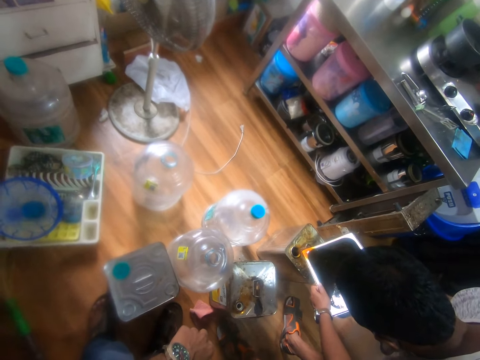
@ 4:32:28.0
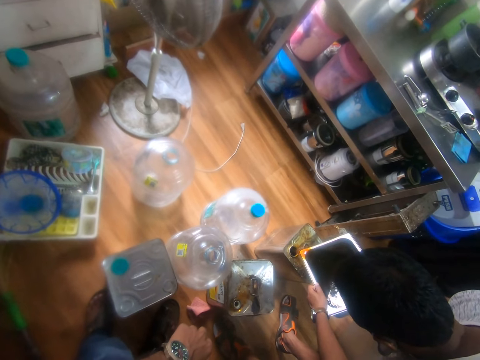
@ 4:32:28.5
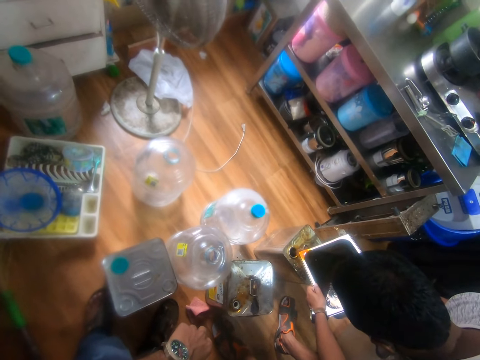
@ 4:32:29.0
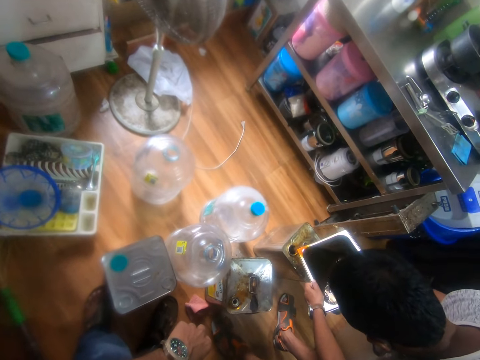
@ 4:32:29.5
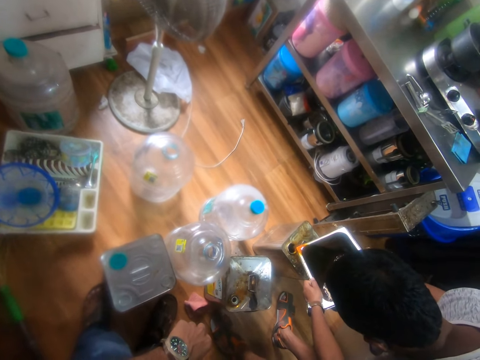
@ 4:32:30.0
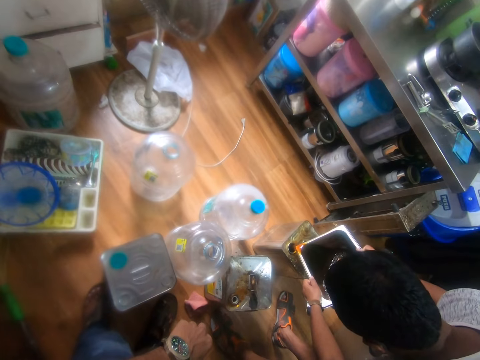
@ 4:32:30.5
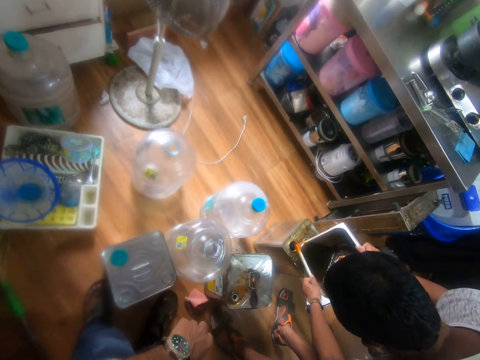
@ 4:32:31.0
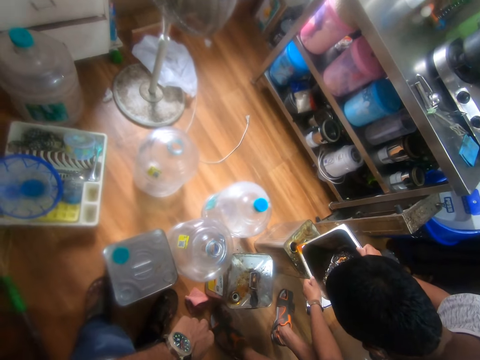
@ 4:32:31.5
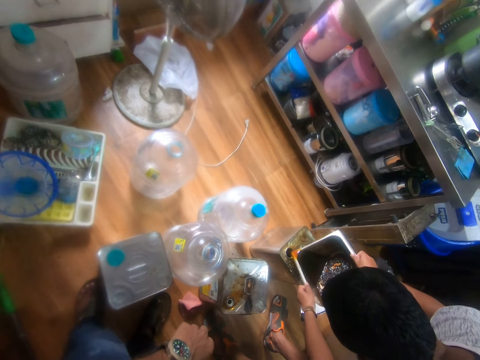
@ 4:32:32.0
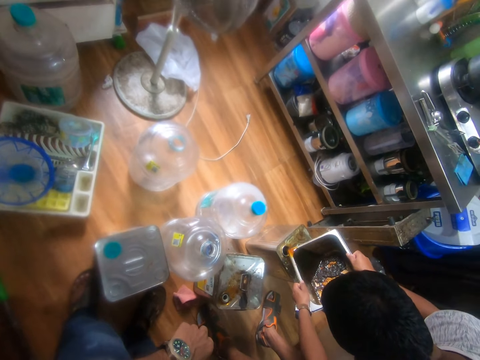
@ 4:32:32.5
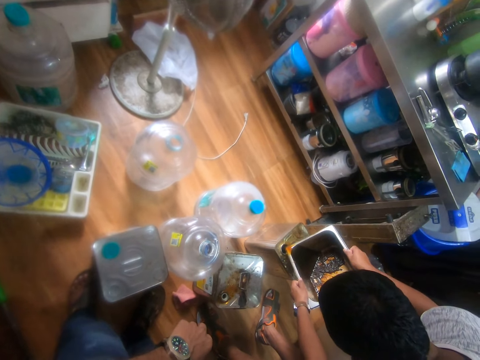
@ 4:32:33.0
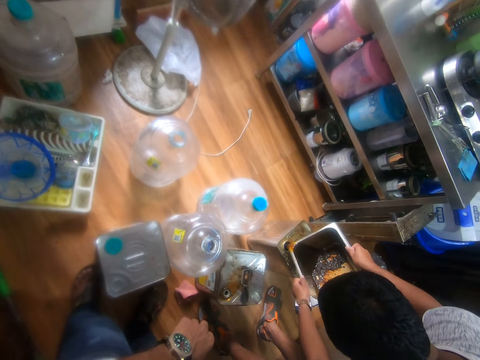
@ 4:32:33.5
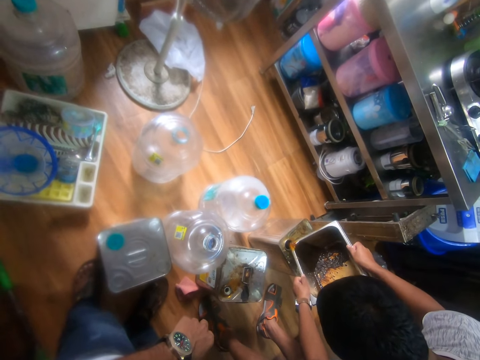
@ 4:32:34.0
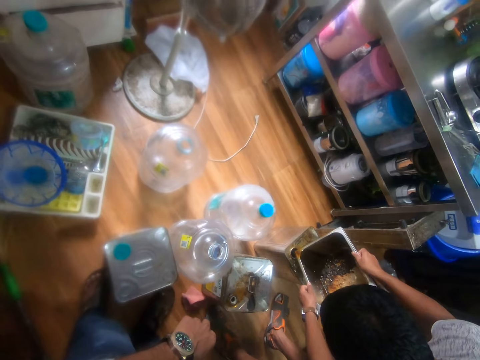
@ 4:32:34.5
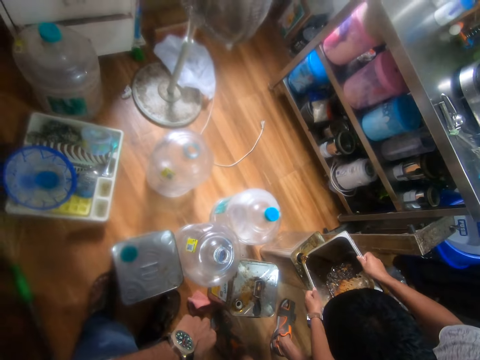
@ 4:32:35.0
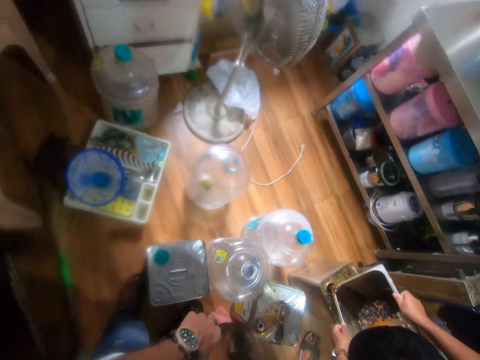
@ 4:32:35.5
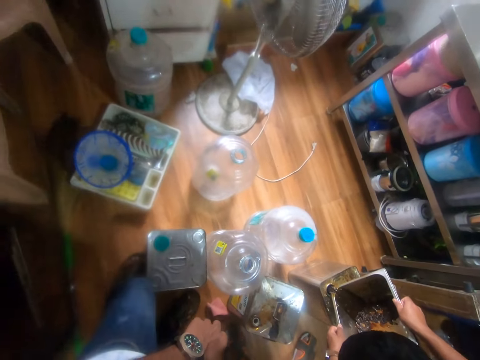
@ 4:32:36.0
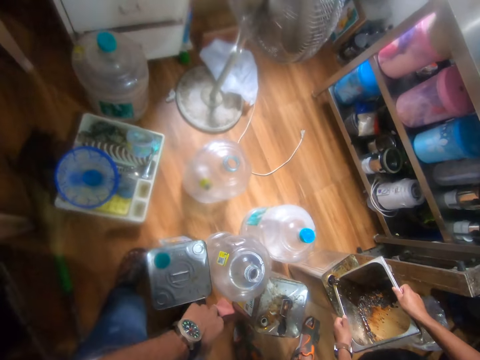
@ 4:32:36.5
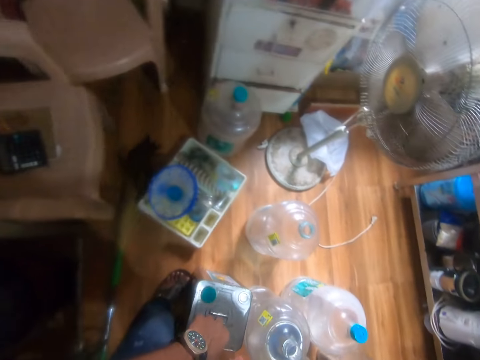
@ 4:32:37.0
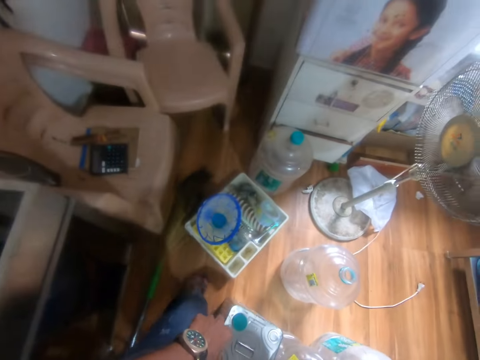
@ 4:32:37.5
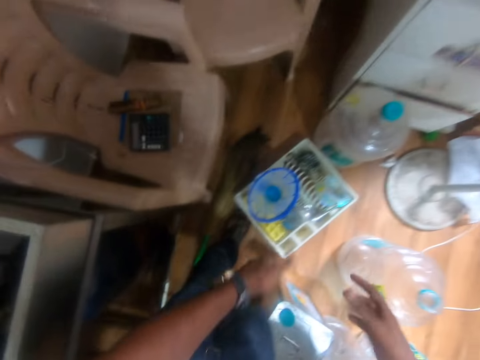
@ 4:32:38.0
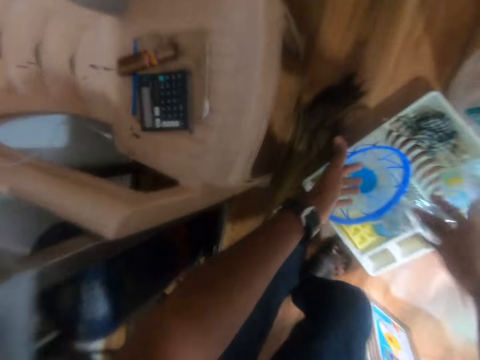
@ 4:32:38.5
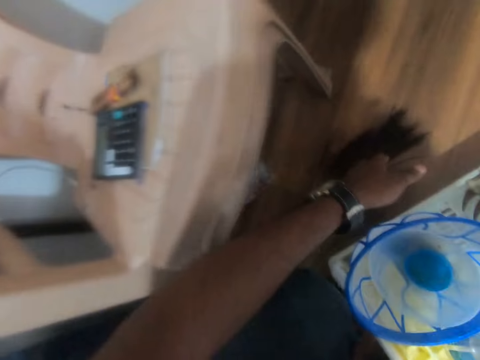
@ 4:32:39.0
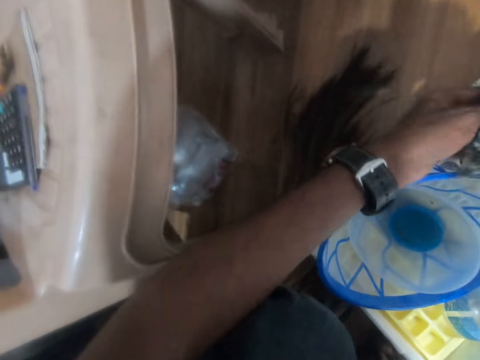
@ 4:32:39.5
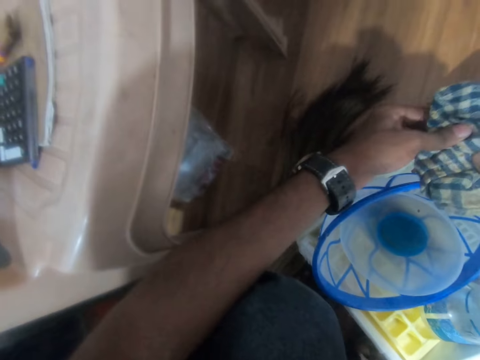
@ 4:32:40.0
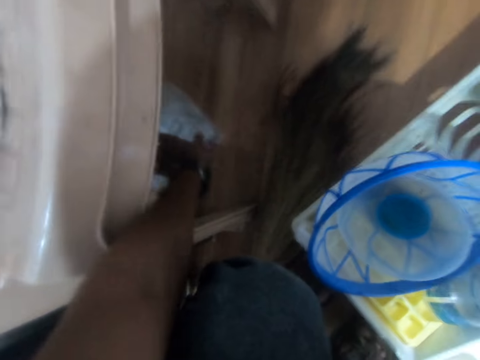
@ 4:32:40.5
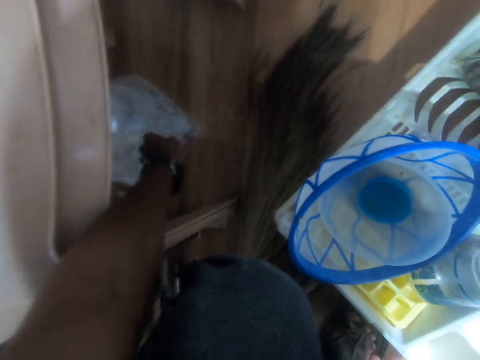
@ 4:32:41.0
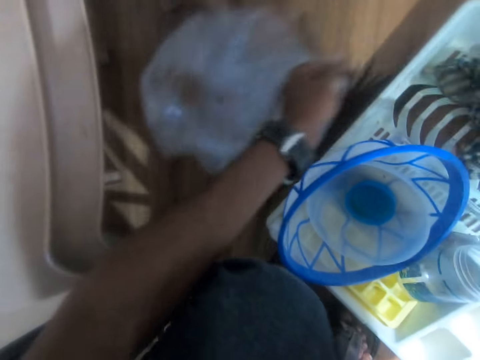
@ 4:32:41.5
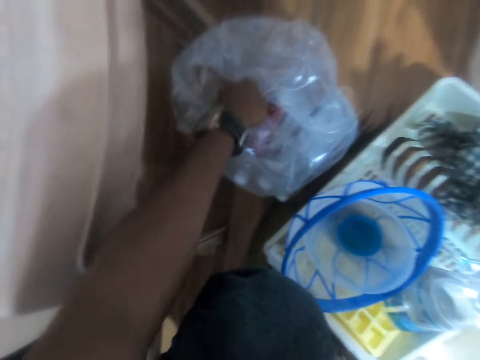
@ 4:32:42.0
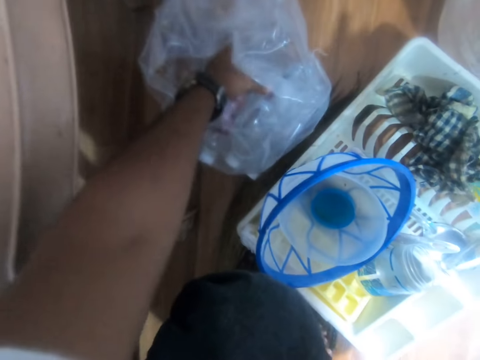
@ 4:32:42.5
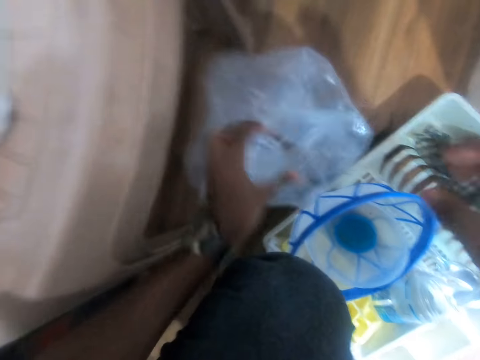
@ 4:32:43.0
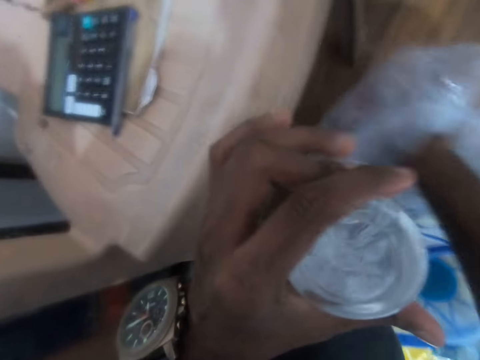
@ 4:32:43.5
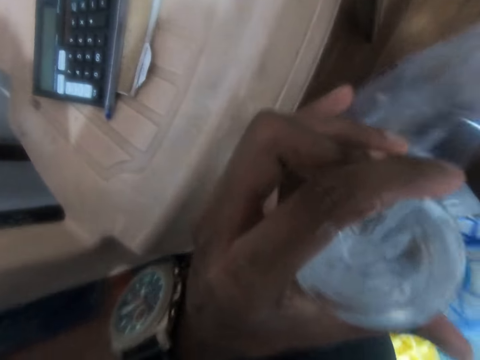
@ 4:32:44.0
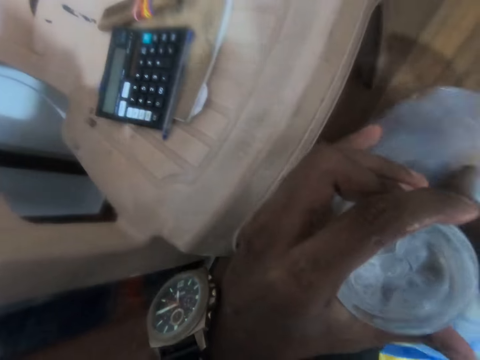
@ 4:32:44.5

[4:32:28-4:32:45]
Another man interacts with the camera wearer. The camera wearer cleans both his hands with a napkin. He picks up the material and holds the material. He moves a pack of bottled water on the floor with his left hand. He removes a bottle of water from the pack of bottled water with his left hand. He removes a bottle of water from the pack of bottled water with his right hand. He holds the bottle.

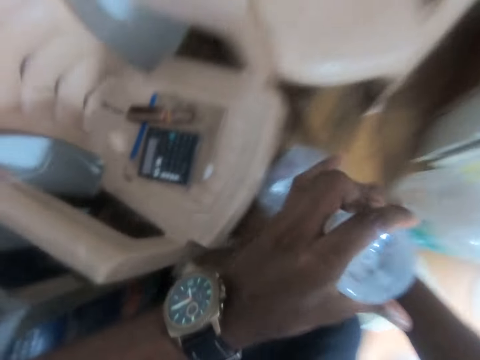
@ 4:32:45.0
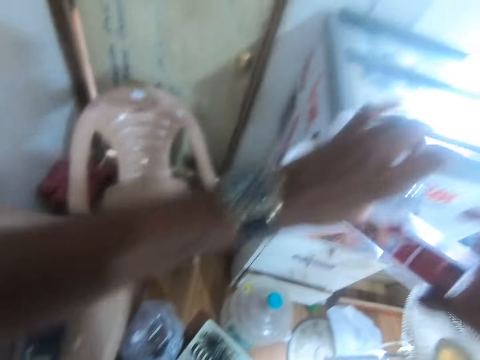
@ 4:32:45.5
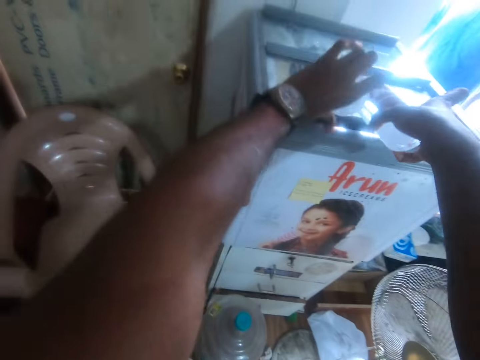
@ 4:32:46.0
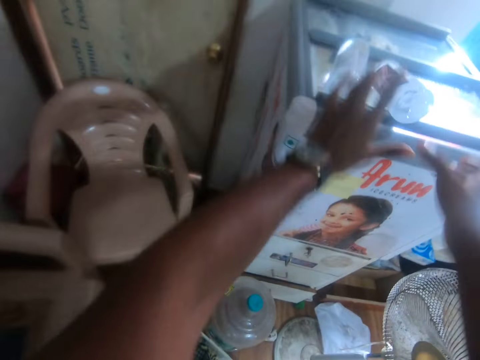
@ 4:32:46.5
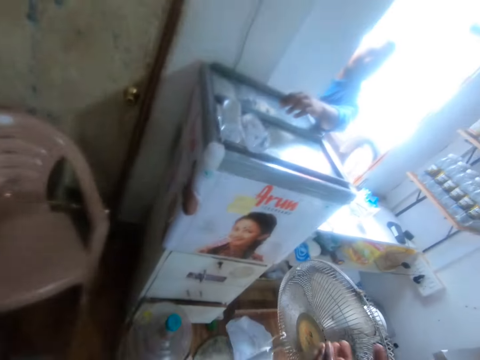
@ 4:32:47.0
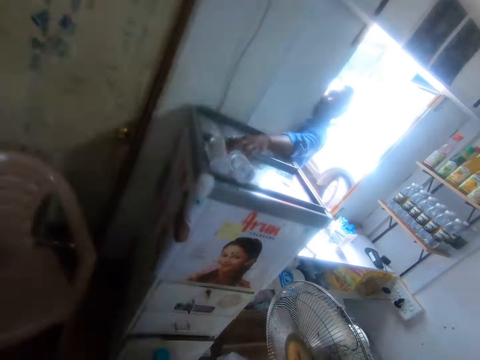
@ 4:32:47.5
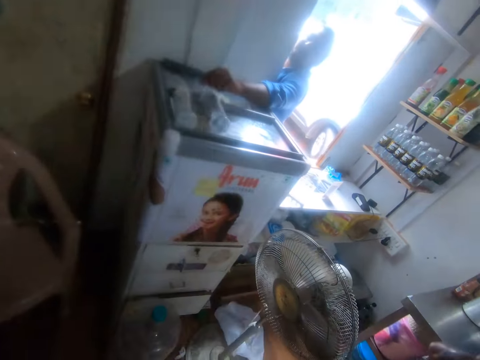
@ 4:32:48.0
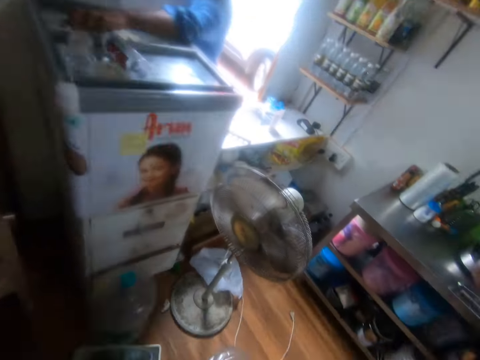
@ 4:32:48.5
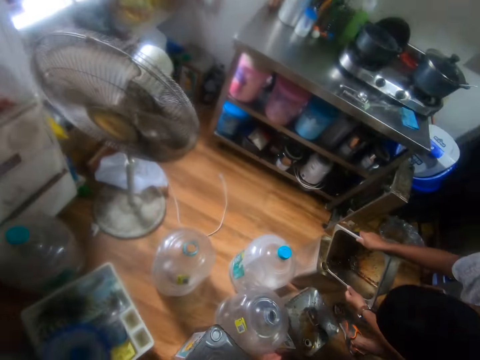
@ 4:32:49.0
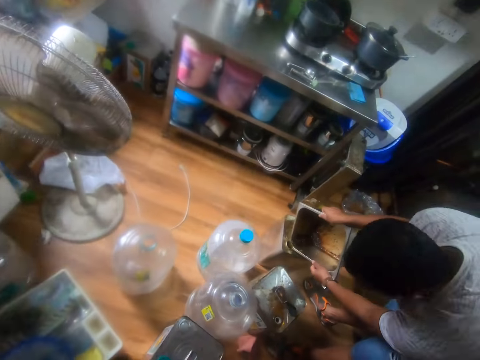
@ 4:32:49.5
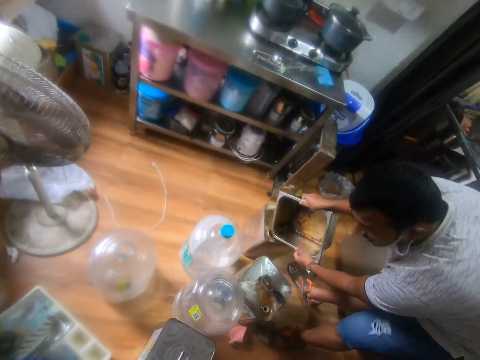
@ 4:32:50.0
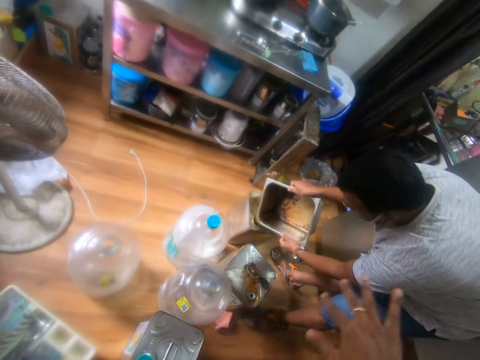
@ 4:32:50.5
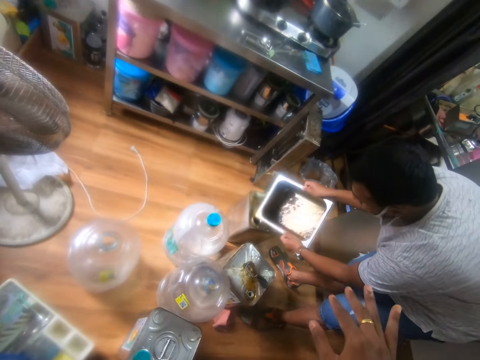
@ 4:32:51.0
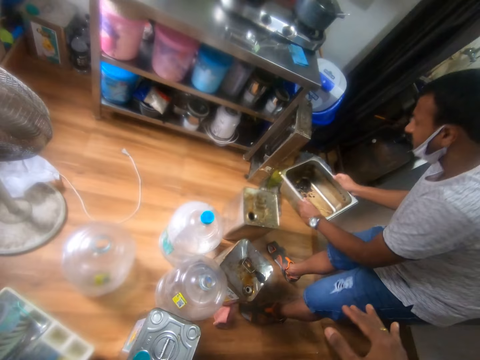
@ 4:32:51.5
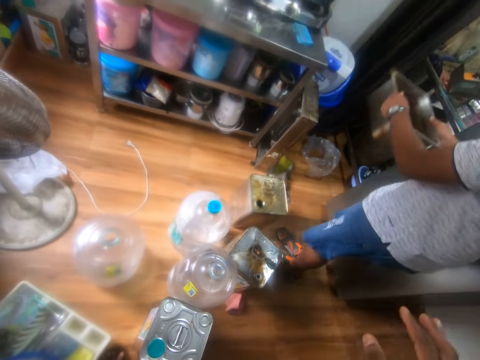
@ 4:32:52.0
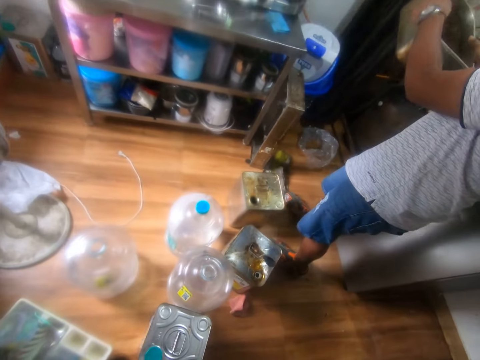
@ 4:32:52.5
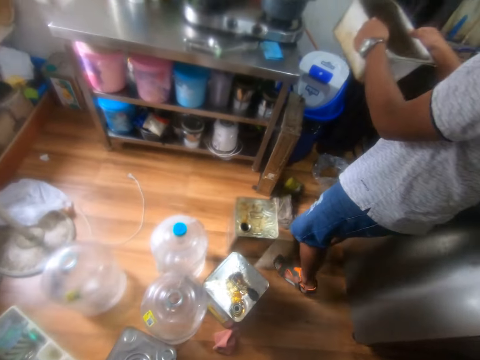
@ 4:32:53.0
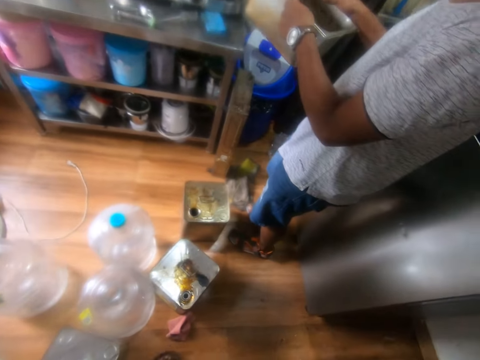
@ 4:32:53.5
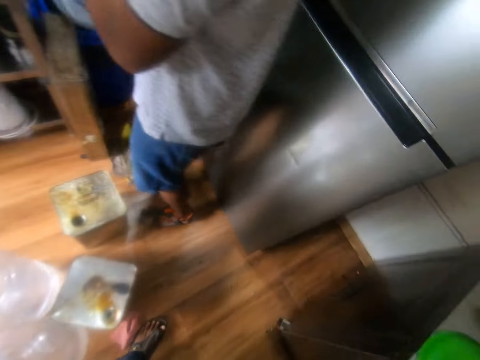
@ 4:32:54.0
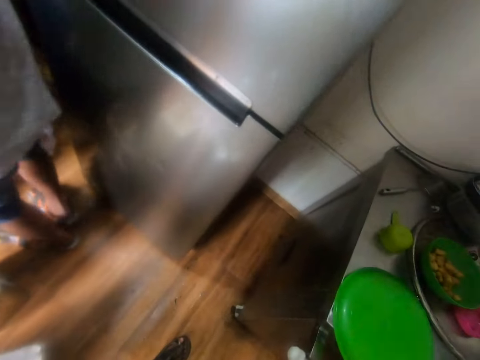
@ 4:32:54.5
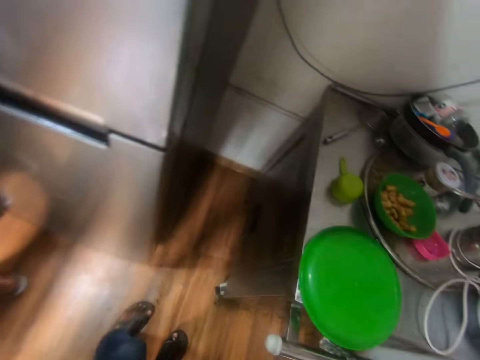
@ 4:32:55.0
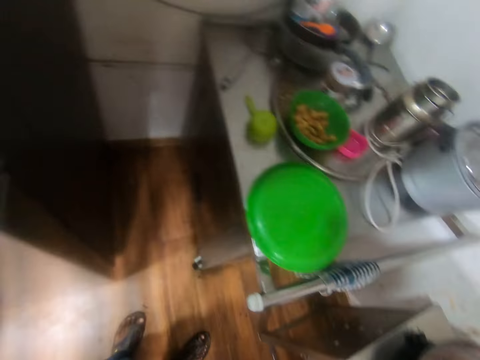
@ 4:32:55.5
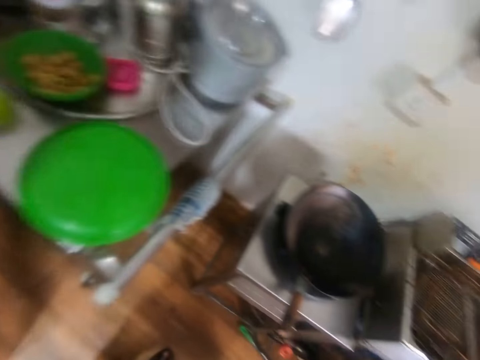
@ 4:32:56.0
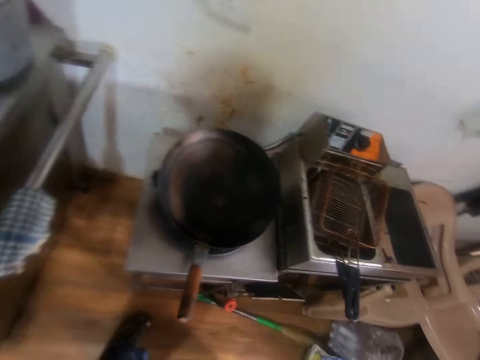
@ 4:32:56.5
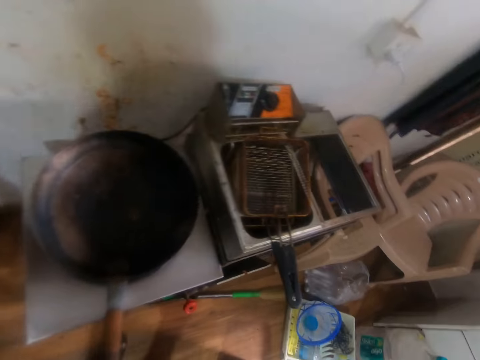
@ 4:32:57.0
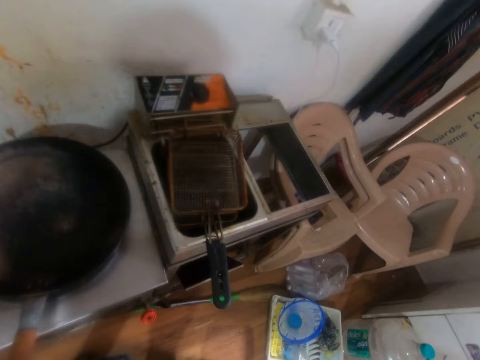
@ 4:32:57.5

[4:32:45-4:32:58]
The camera wearer places the two bottles of water on a freezer with his hands. A man holds a bottle of water on the freezer with his left hand. The camera wearer looks at the bottles. The man picks up a bottle of water from the top of the freezer with his left hand. The camera wearer looks at another man. The other man interacts with the camera wearer. The camera wearer moves the hand. The other man holds the container. The camera wearer looks around the kitchen.
